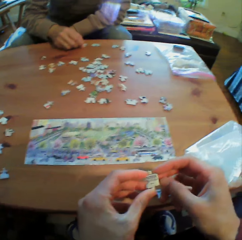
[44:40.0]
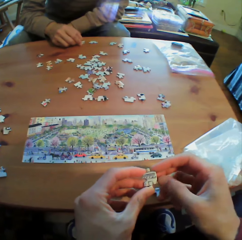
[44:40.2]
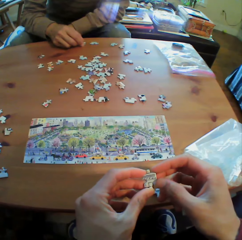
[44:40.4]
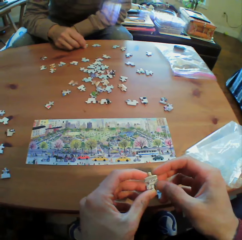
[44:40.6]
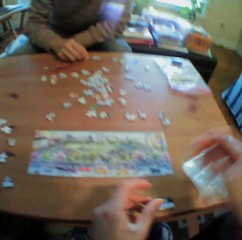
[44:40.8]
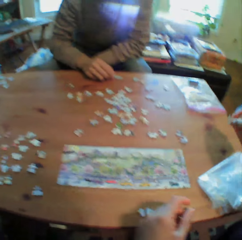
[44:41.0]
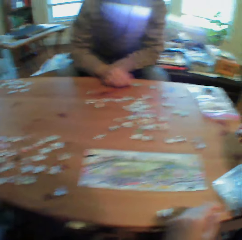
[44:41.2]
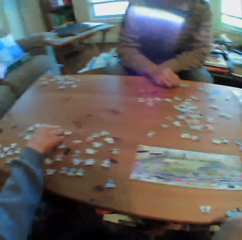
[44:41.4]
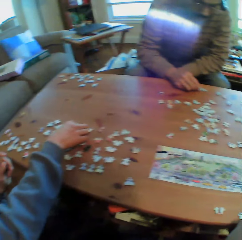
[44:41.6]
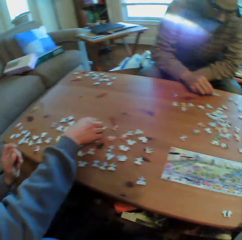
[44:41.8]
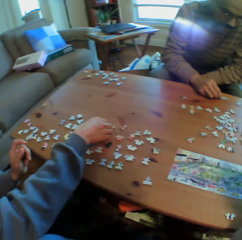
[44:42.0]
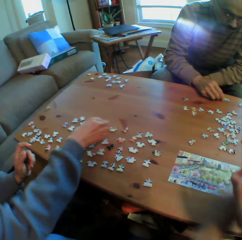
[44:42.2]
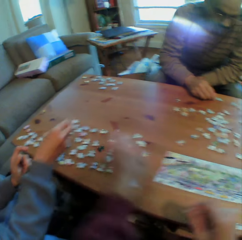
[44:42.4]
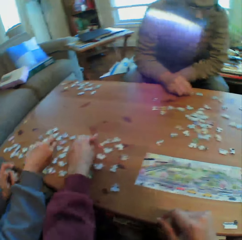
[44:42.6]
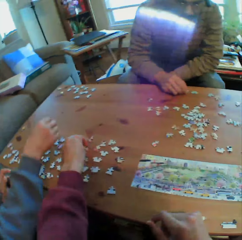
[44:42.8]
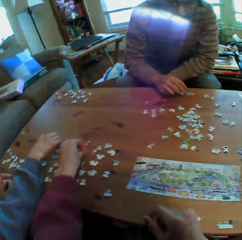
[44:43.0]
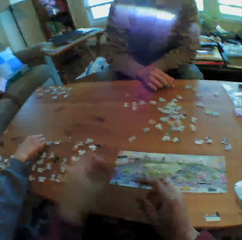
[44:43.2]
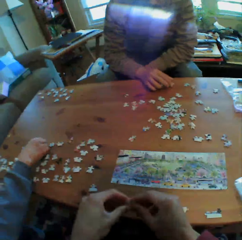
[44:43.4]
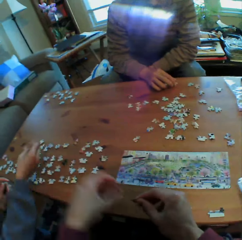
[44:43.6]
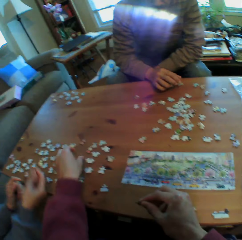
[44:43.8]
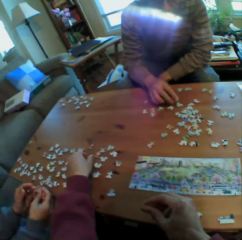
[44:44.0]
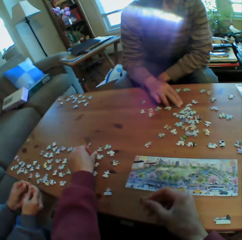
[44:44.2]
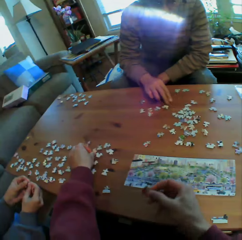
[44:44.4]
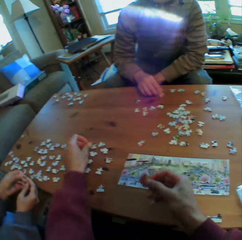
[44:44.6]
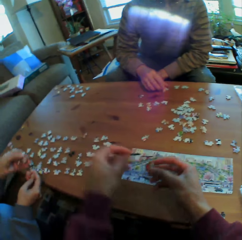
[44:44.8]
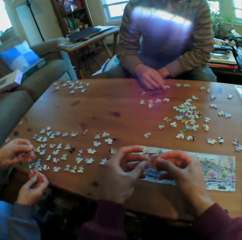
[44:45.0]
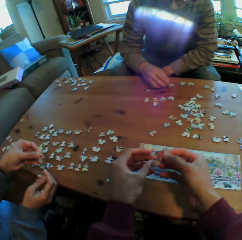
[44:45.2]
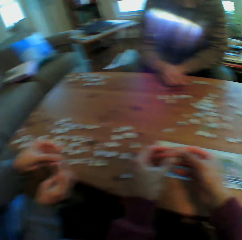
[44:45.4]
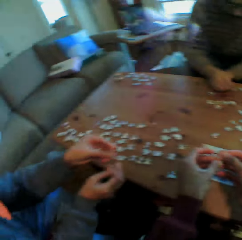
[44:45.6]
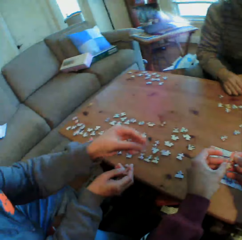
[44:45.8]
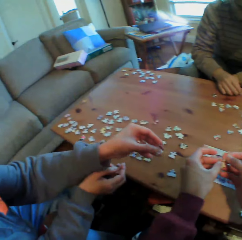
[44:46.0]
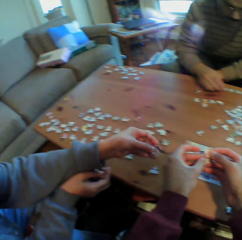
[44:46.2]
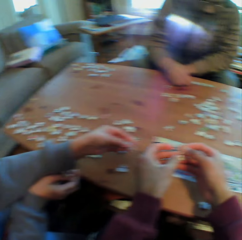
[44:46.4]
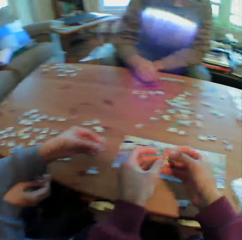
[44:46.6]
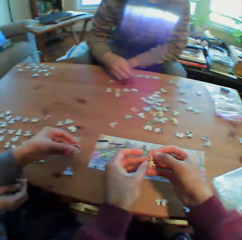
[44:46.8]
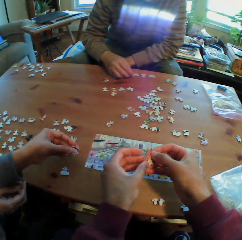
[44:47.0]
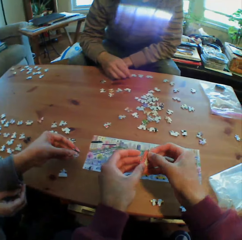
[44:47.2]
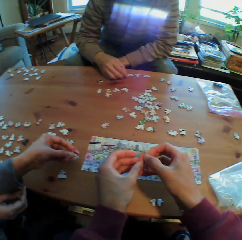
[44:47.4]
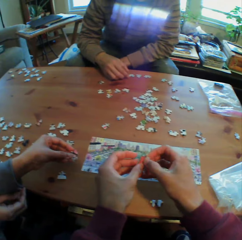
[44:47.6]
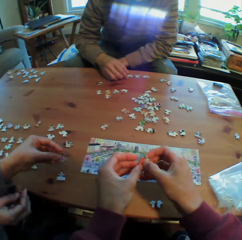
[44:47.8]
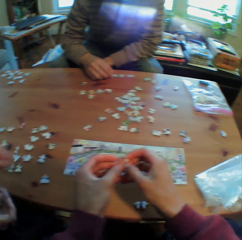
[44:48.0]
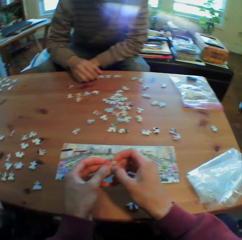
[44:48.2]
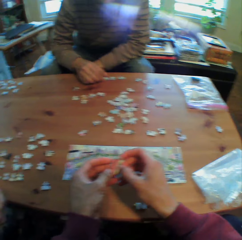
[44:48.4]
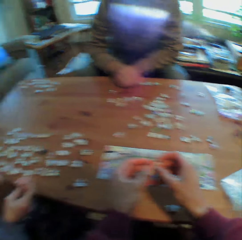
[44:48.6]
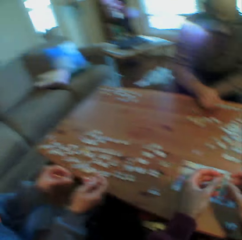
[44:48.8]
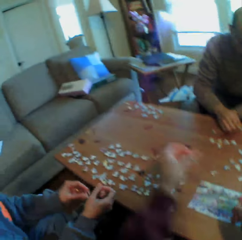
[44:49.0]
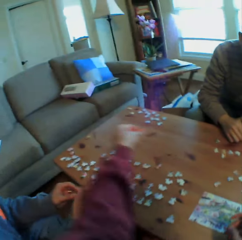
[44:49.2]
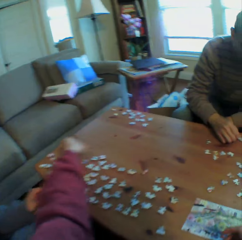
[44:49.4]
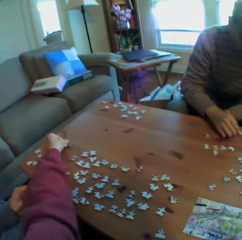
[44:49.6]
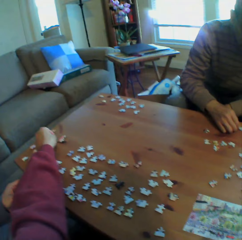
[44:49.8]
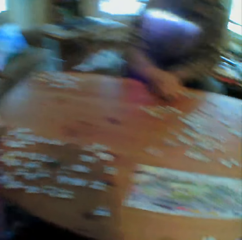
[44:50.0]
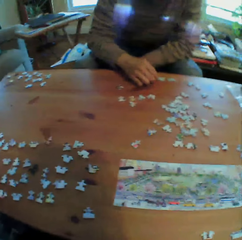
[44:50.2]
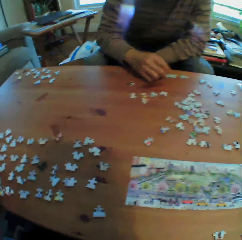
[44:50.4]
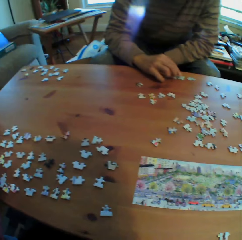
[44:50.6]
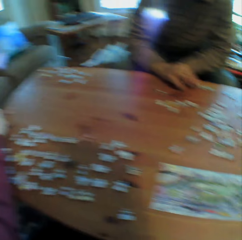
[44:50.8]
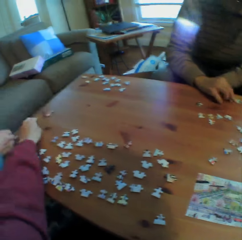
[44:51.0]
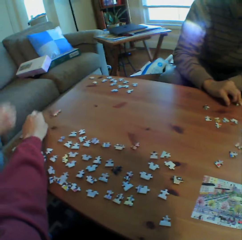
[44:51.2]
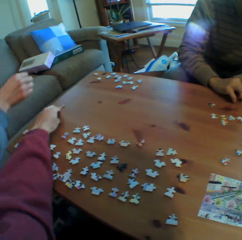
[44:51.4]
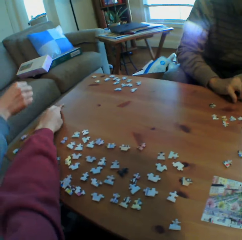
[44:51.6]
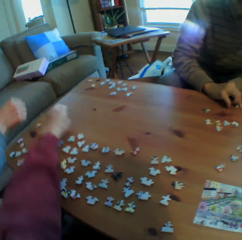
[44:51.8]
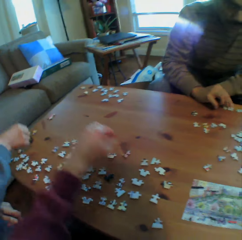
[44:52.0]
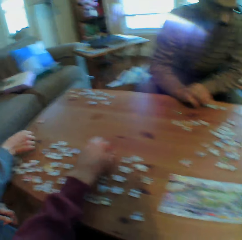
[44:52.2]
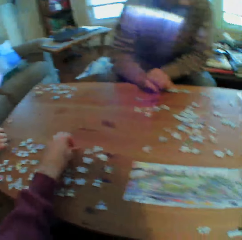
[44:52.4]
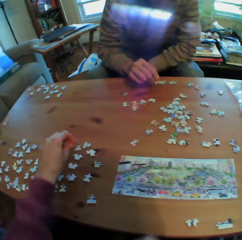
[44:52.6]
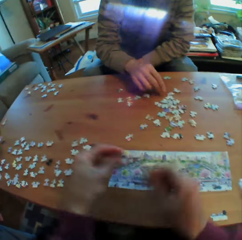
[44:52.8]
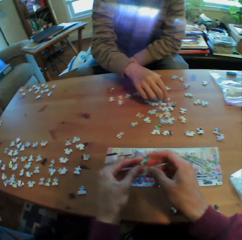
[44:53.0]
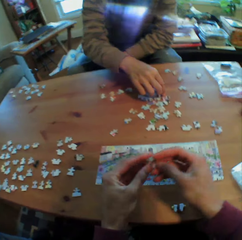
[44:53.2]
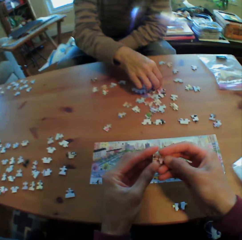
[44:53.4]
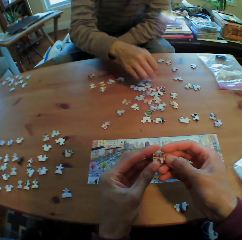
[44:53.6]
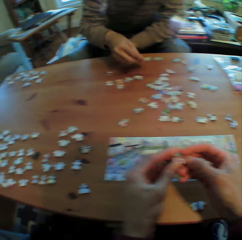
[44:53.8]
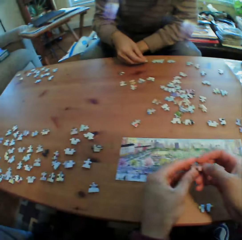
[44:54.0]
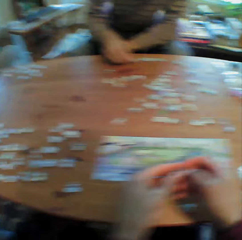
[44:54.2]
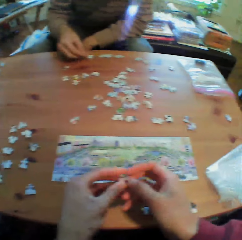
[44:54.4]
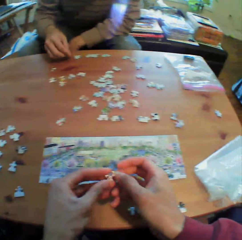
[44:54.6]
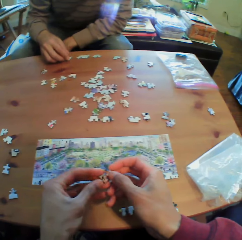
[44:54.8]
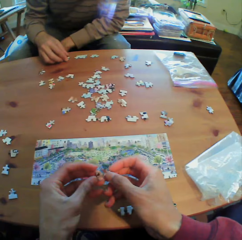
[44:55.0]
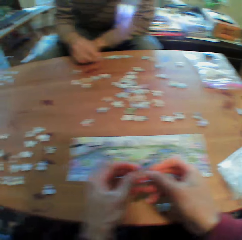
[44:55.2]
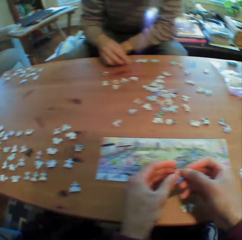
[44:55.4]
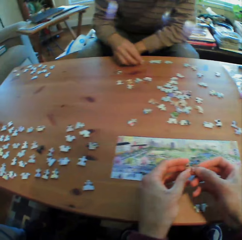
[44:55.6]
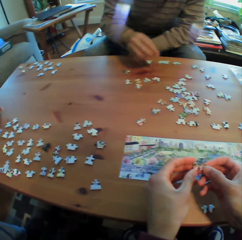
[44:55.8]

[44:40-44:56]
The camera wearer looks at something. They put an object on the table. They pick up the Jenga tool. They join puzzles. They make something with the papers. They talk. They make something with the papers.

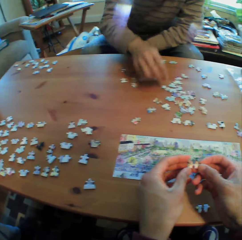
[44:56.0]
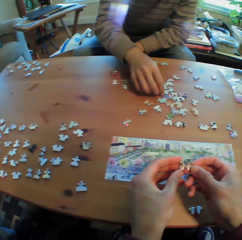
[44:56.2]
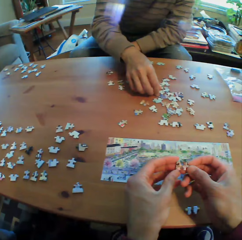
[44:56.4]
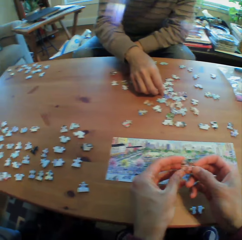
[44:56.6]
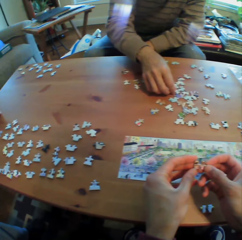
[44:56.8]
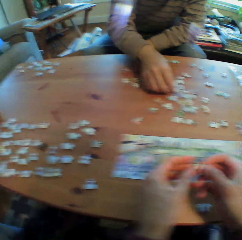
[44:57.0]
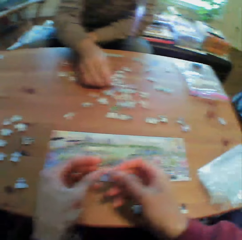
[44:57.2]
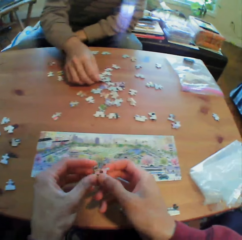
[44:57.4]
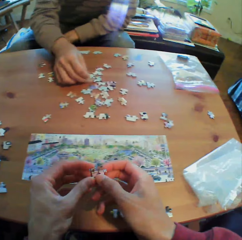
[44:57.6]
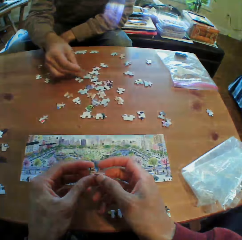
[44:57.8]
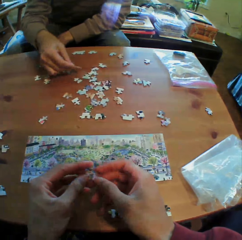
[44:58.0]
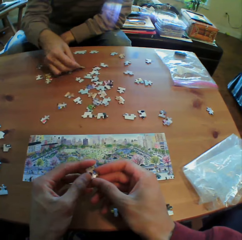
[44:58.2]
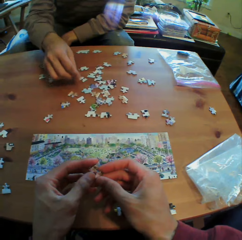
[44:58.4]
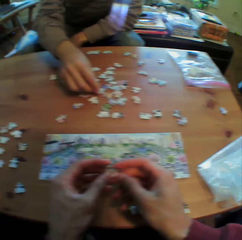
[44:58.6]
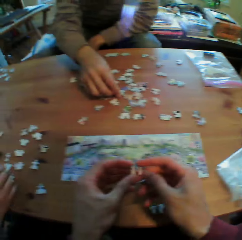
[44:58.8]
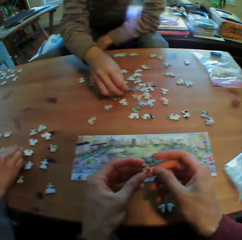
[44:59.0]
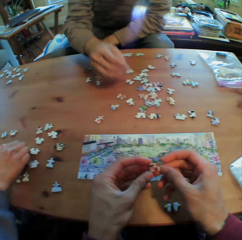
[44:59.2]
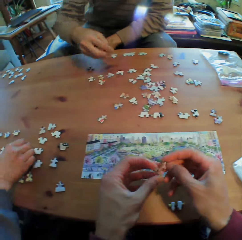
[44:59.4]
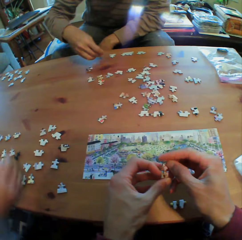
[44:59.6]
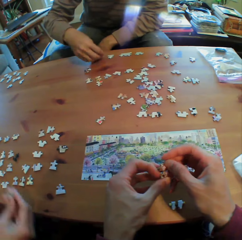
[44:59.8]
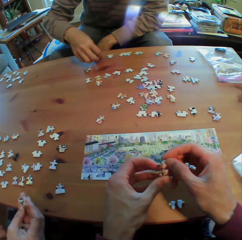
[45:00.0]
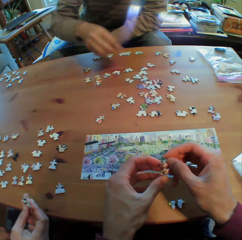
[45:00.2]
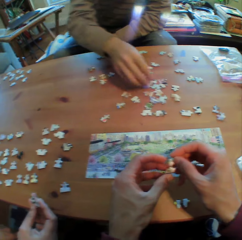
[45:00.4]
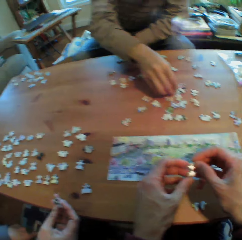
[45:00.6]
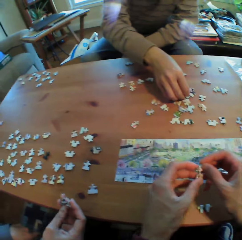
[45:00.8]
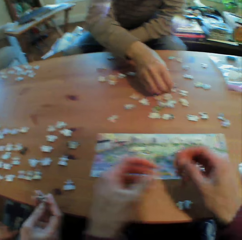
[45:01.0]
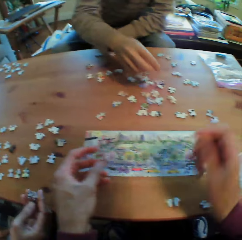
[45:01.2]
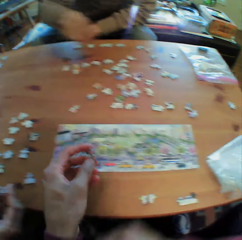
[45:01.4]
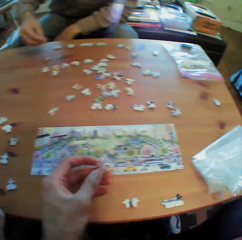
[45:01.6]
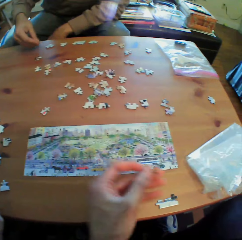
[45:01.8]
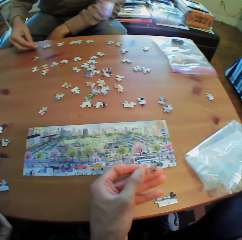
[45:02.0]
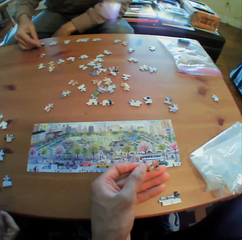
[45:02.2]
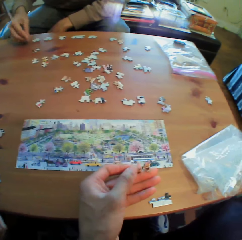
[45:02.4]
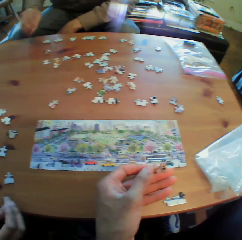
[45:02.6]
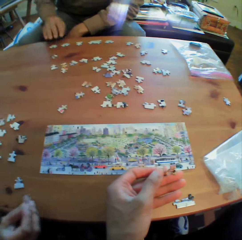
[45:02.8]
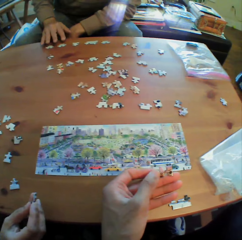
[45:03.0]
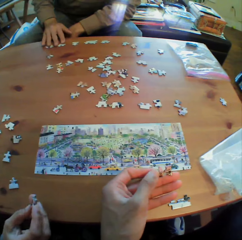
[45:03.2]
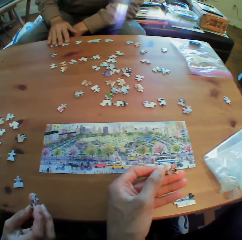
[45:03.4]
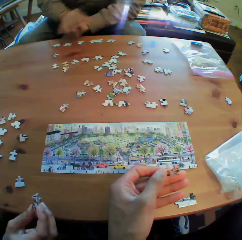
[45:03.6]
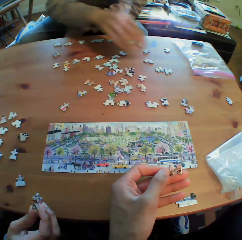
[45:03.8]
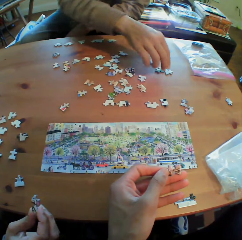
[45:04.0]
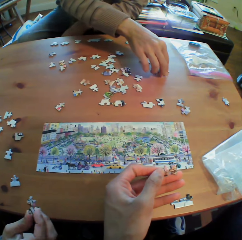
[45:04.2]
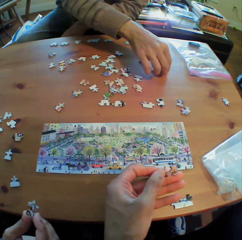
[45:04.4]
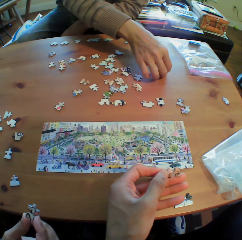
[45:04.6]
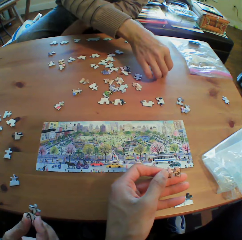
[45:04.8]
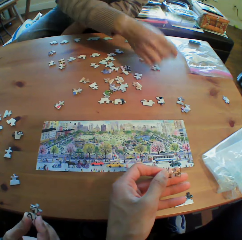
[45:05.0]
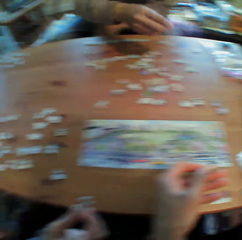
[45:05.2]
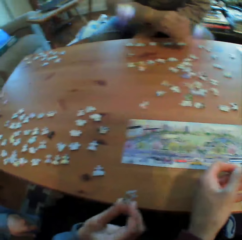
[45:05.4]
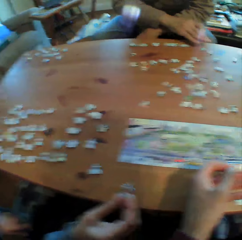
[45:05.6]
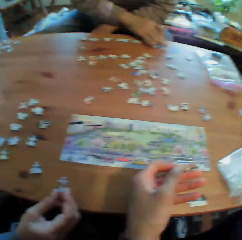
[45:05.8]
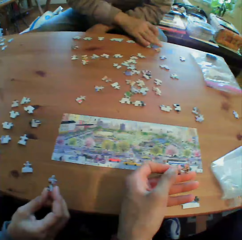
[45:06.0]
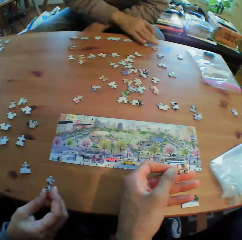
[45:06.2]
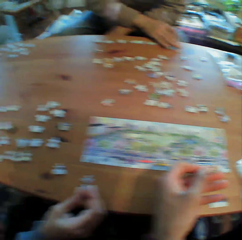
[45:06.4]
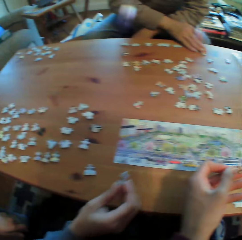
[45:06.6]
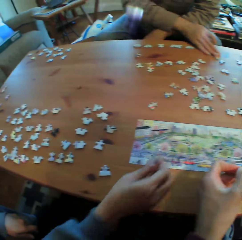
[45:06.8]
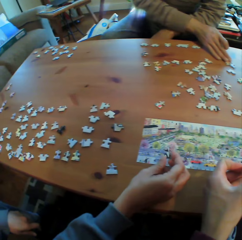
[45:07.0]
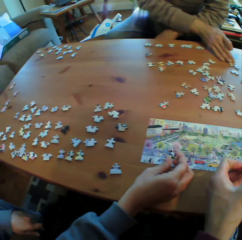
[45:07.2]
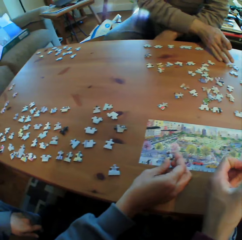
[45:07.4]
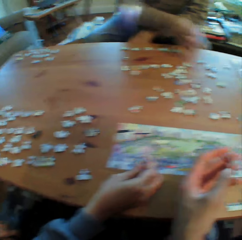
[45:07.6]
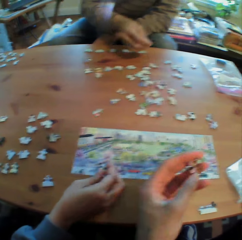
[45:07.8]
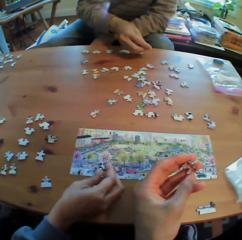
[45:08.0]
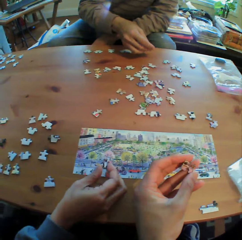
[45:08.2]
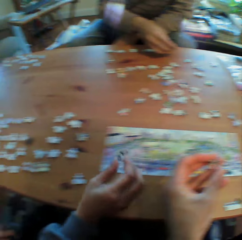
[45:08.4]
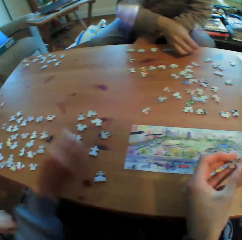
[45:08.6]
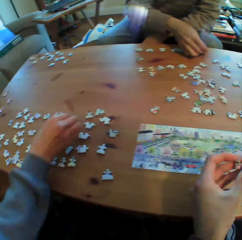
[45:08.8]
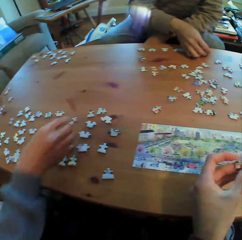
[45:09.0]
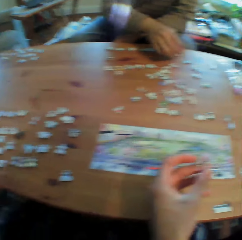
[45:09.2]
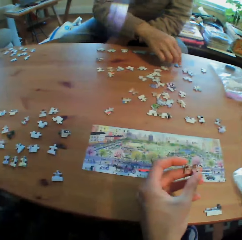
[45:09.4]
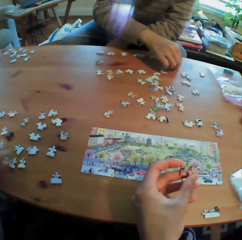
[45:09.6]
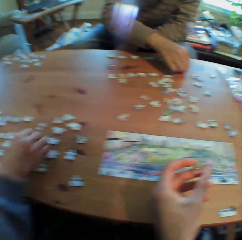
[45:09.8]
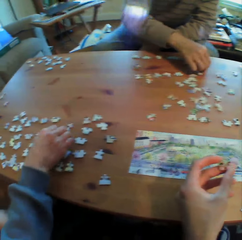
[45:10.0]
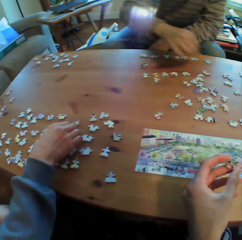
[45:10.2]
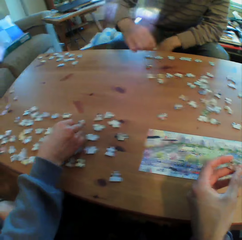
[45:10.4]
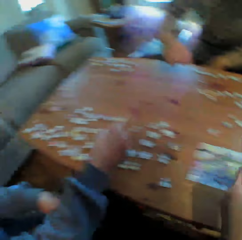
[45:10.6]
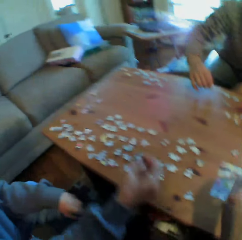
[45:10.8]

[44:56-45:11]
The camera wearer looks around the table. A person picks puzzles. The camera wearer makes something with the papers. Another person talks. The camera wearer looks at the Jenga on the table. They make something with the papers.
